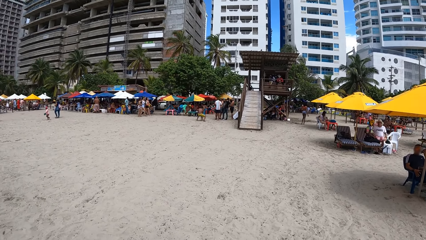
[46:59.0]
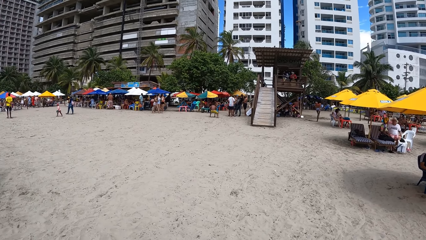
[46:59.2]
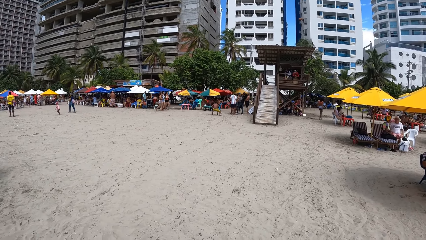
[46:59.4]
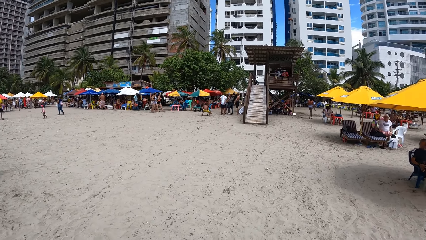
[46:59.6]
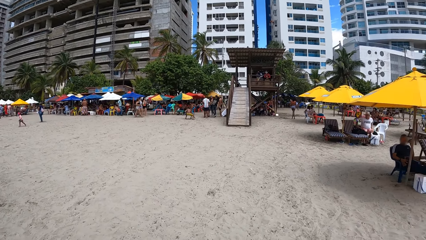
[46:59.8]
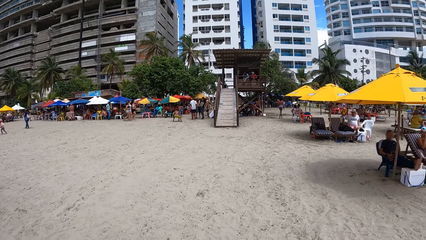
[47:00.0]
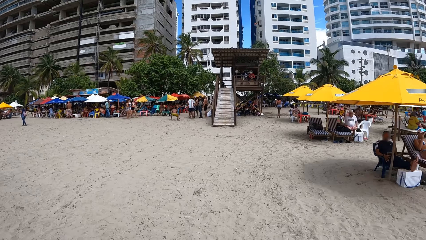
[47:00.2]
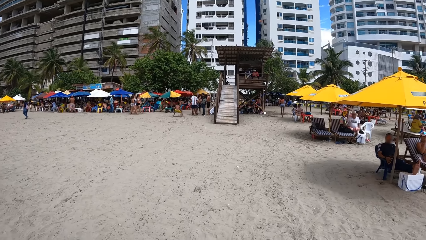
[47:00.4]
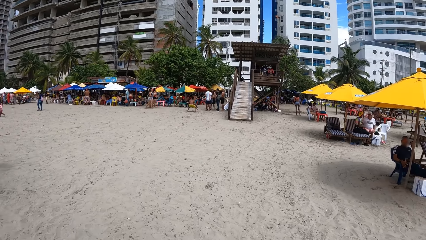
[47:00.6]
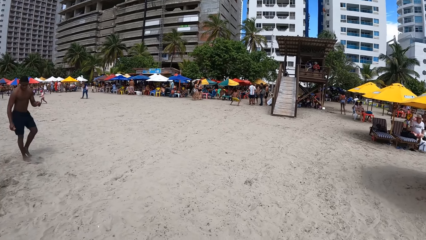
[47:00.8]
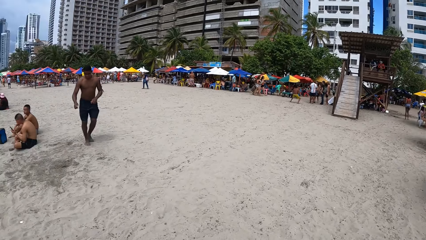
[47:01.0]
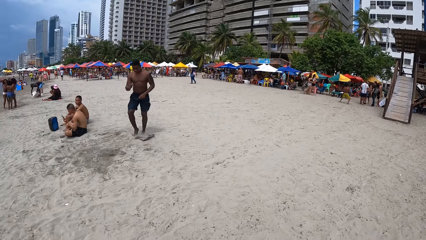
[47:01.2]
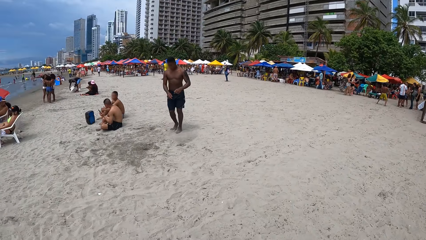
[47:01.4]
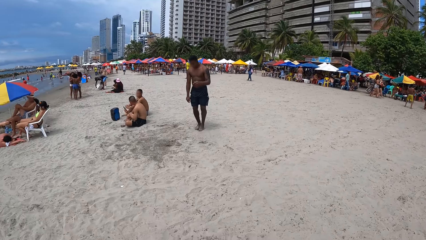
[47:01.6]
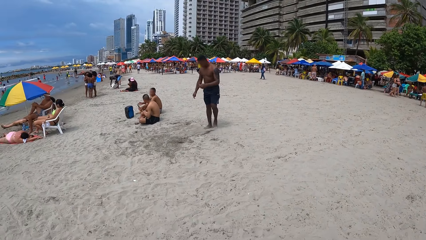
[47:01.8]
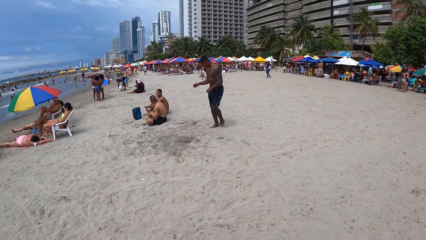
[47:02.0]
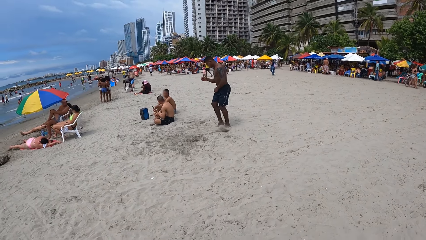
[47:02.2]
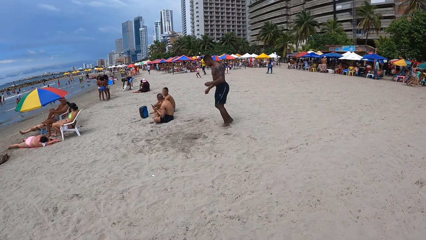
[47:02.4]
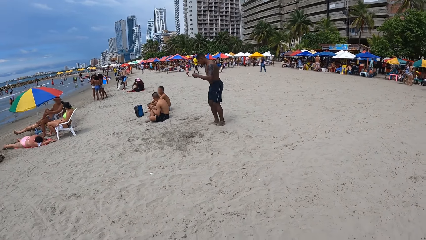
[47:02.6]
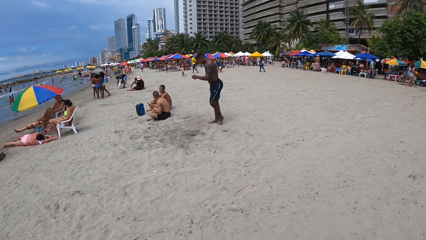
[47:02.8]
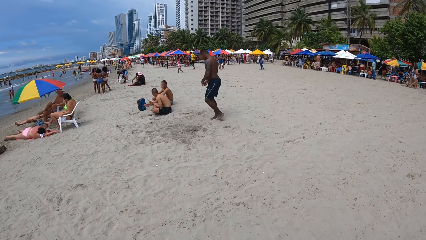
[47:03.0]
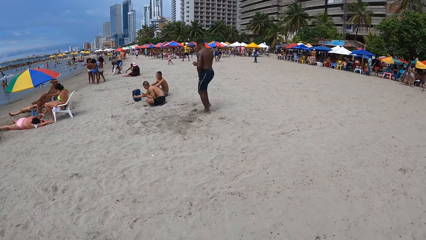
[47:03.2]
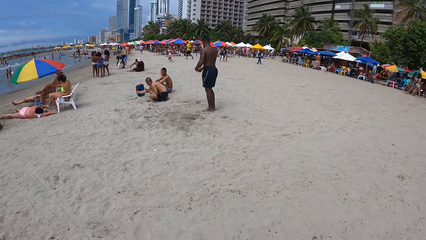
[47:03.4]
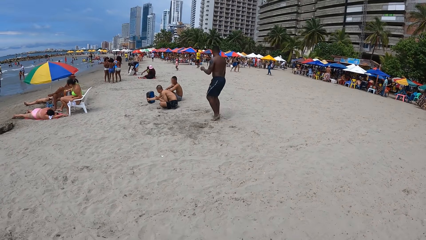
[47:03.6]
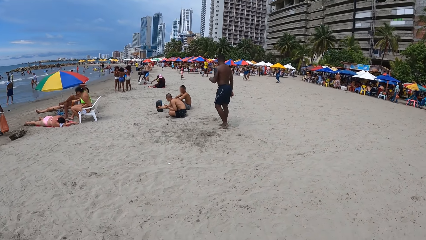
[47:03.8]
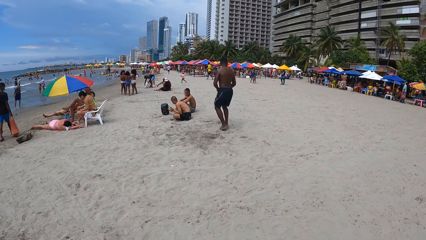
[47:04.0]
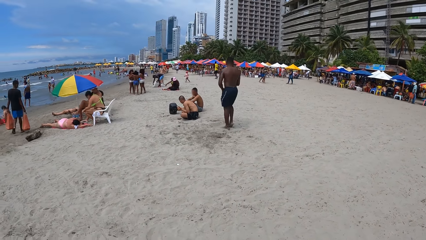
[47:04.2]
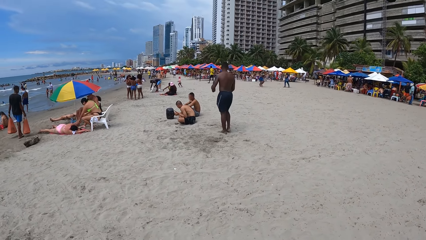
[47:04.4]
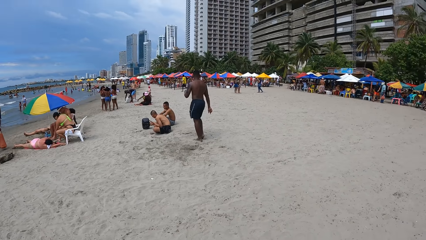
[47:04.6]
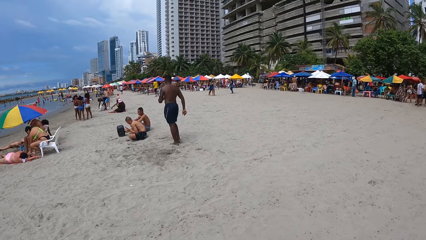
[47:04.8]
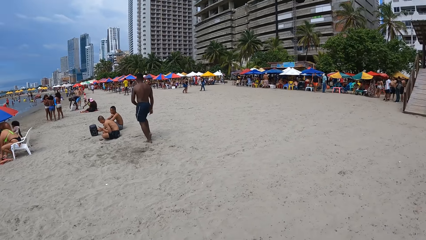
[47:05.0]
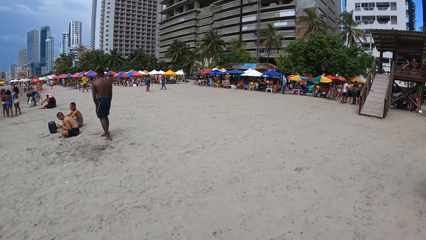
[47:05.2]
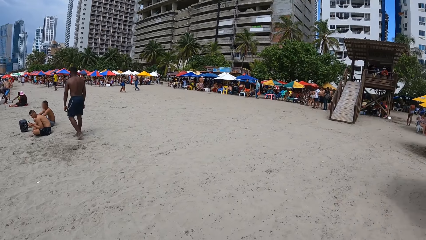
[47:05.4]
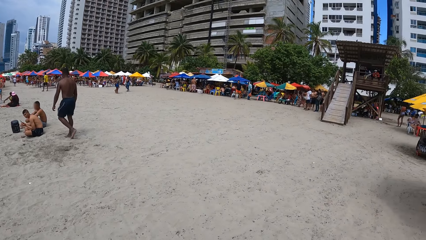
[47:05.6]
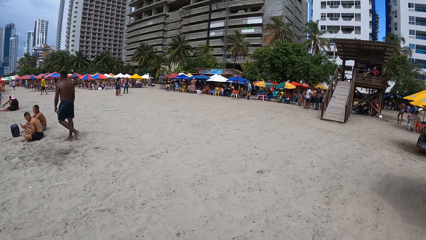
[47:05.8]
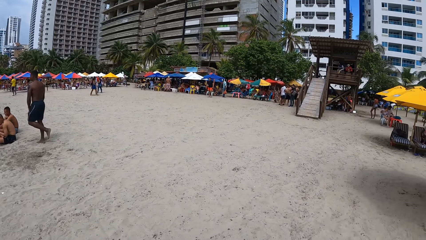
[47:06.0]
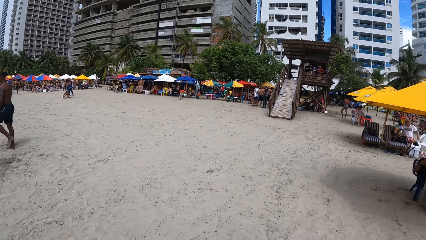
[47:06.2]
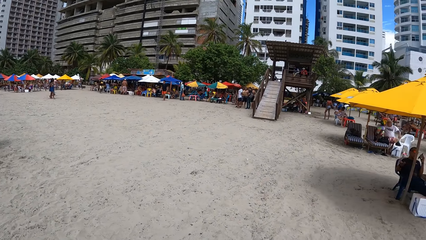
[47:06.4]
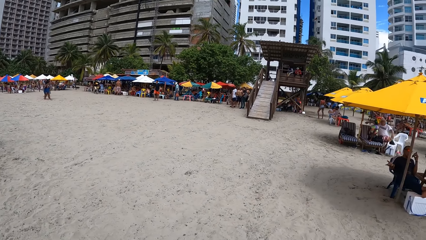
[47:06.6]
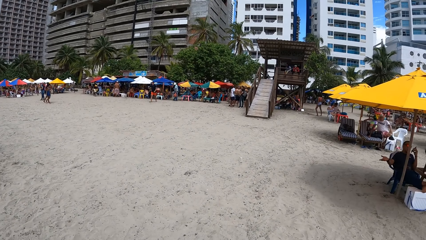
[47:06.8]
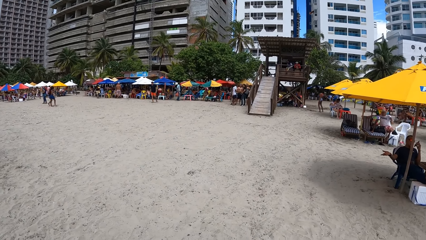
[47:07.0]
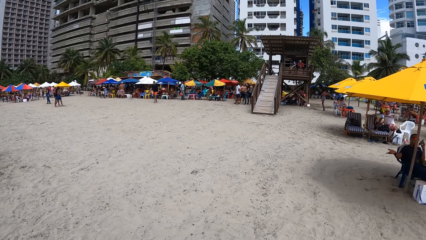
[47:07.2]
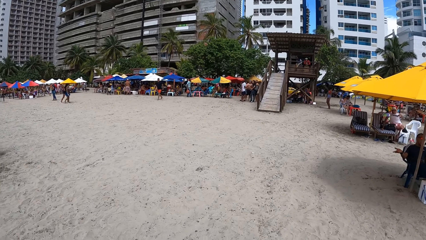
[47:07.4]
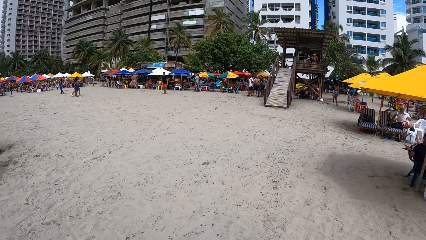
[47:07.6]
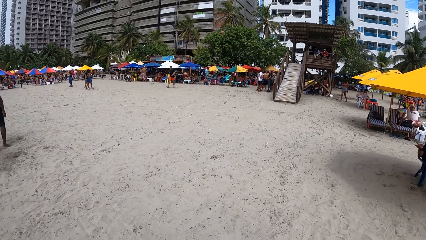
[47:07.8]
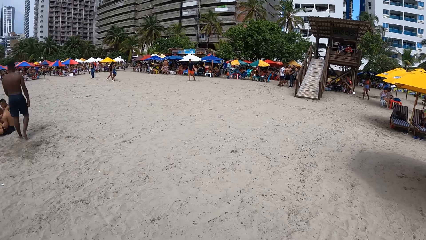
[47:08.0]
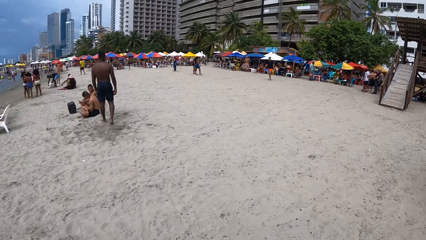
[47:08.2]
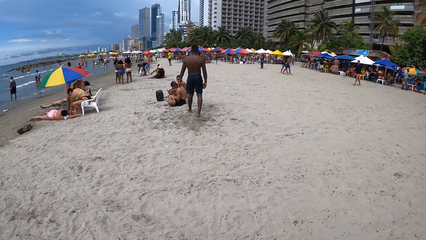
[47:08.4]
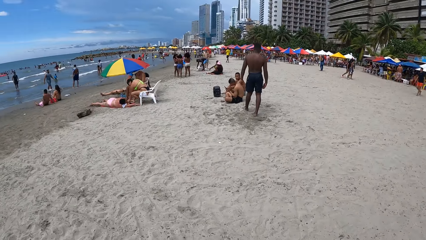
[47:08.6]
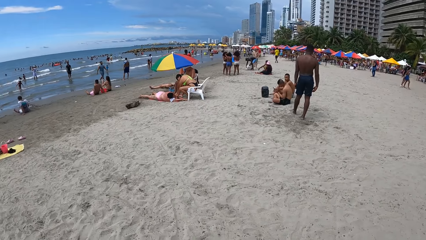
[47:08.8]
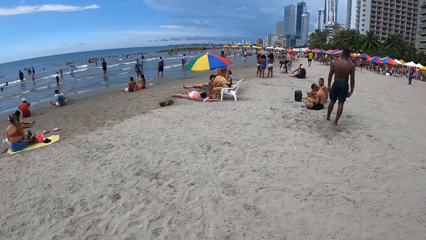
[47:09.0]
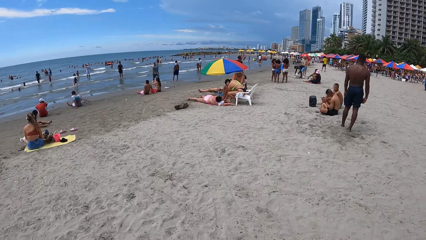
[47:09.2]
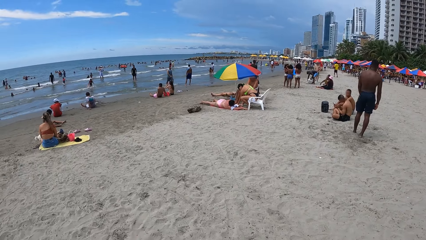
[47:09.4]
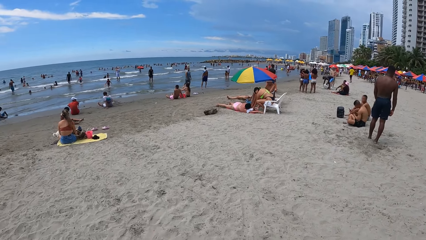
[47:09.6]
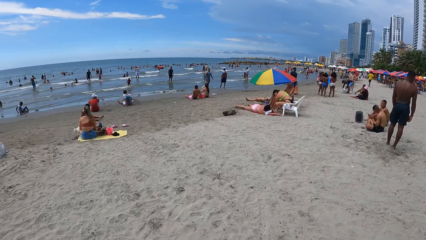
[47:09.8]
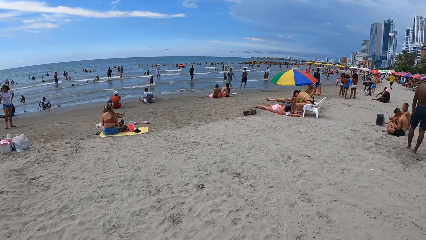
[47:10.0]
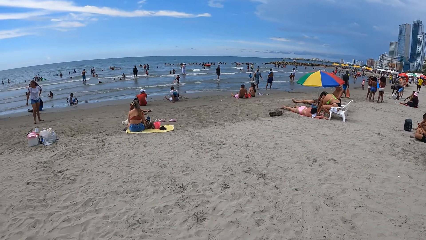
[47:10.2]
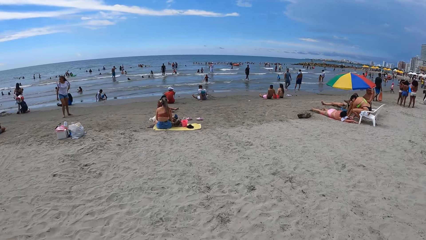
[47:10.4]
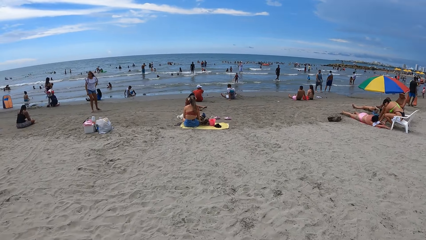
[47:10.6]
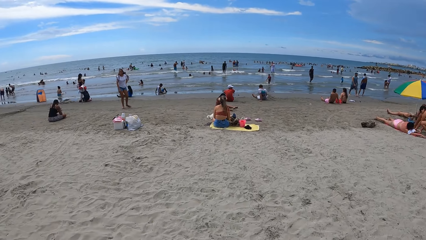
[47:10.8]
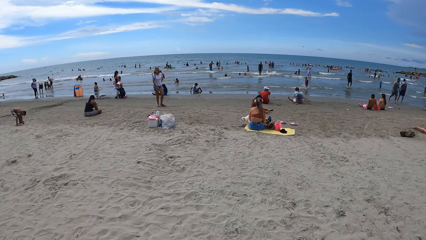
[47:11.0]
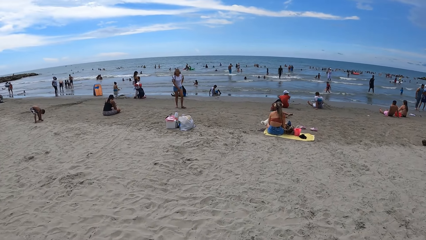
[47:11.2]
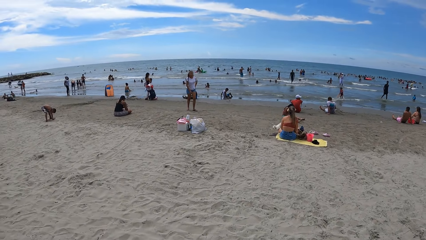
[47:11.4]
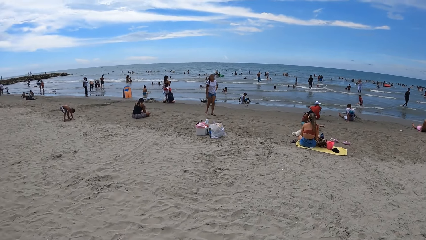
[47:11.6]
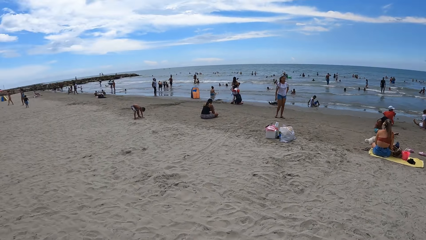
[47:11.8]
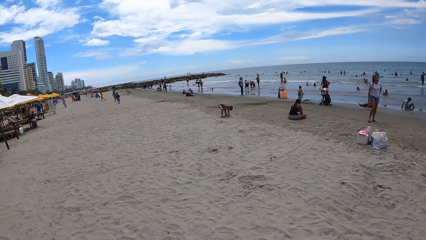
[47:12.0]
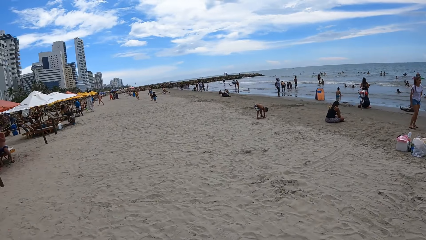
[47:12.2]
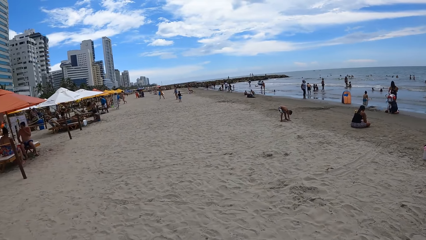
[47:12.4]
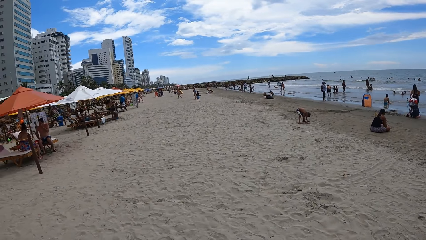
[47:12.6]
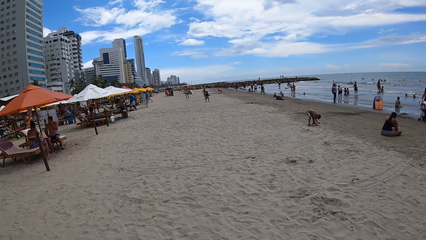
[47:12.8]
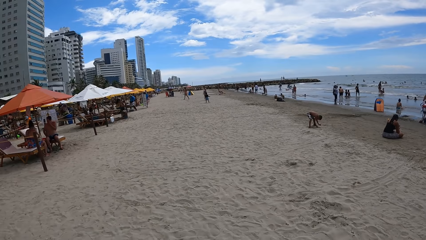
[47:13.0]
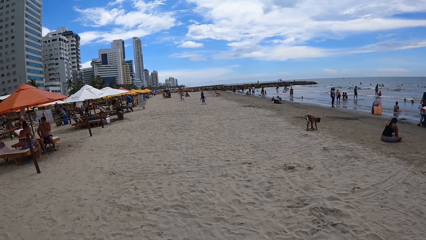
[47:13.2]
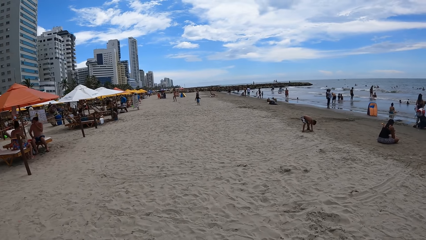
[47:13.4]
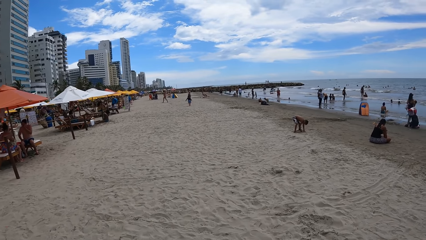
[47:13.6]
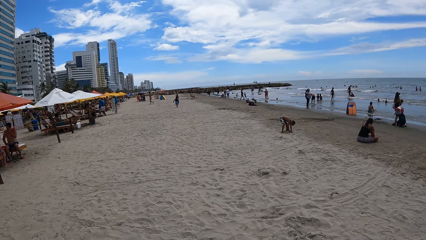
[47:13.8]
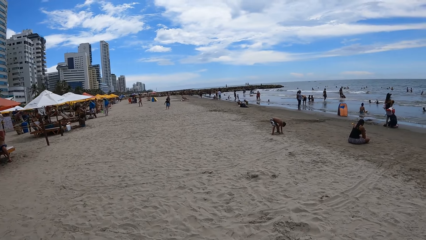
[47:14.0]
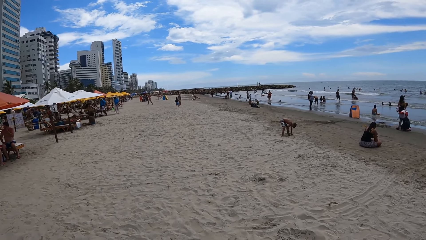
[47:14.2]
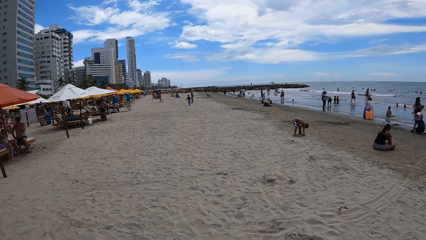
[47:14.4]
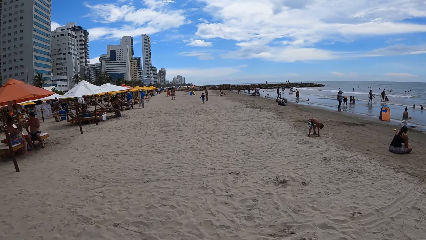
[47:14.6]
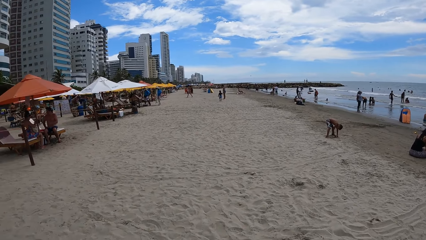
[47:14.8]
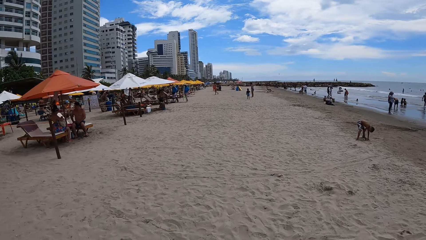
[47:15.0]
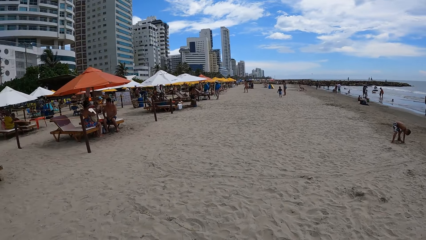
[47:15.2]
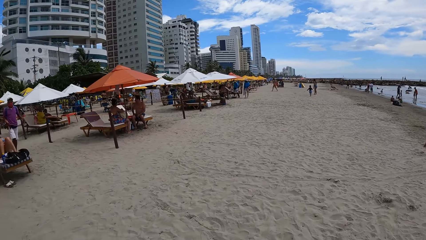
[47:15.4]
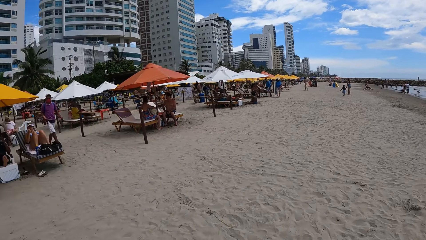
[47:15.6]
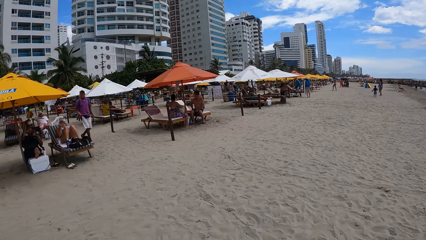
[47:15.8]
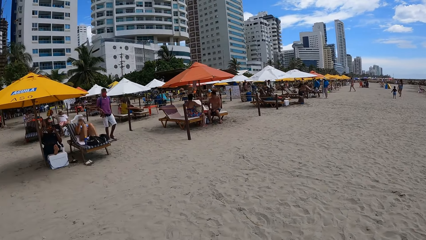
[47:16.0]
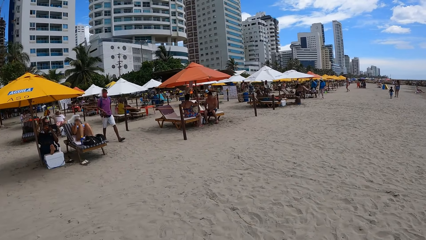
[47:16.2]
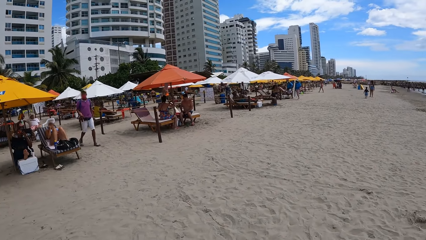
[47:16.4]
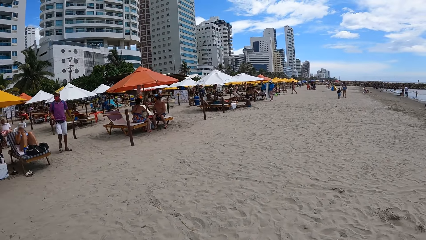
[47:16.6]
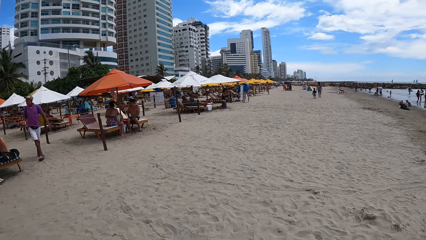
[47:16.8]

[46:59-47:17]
The camera wearer looks around. They stare at a person. The person dances. The camera wearer looks around. They walk around on the sea sand.
